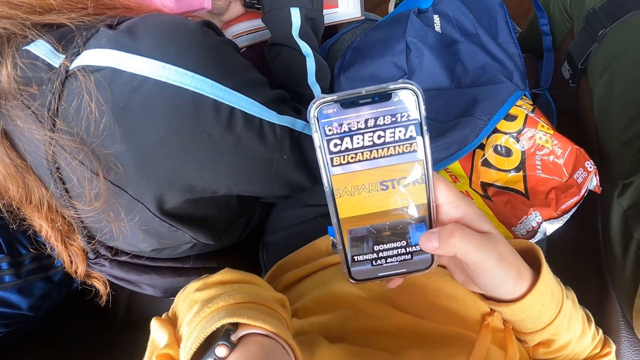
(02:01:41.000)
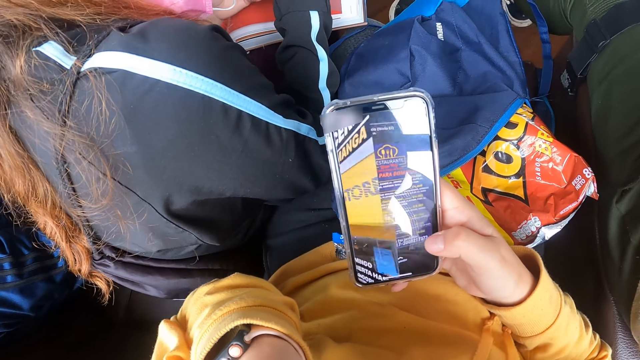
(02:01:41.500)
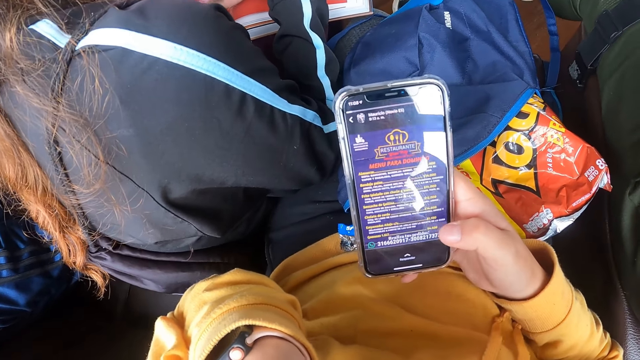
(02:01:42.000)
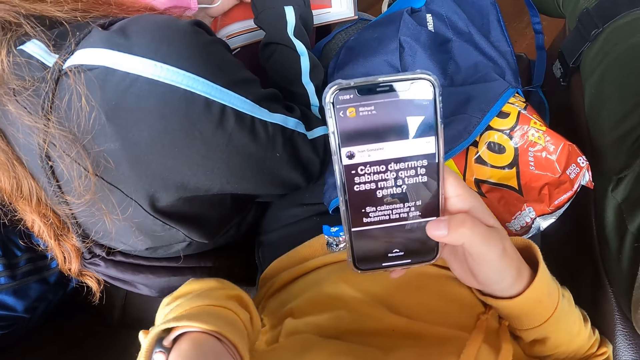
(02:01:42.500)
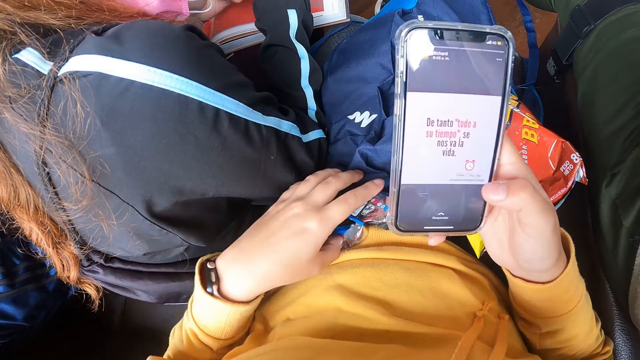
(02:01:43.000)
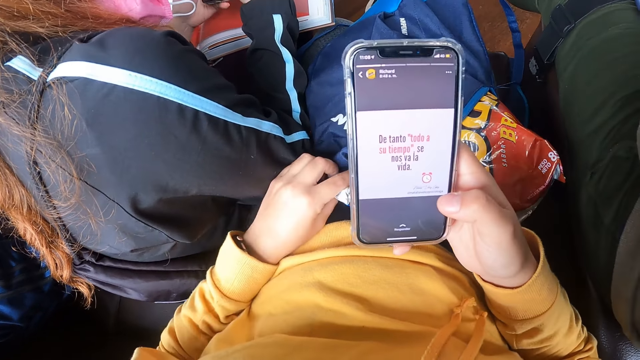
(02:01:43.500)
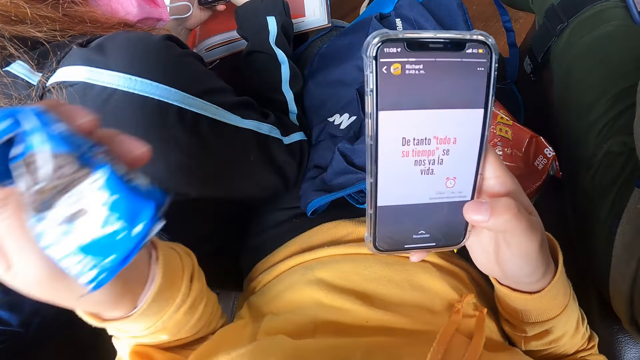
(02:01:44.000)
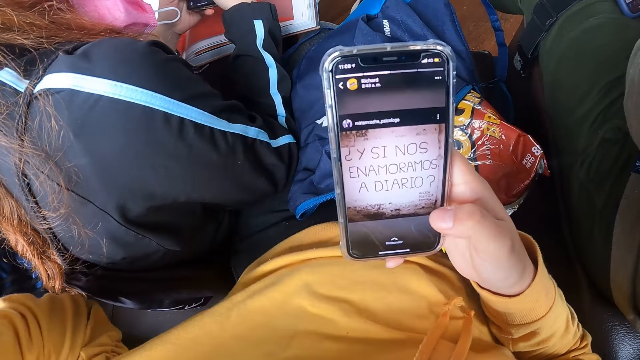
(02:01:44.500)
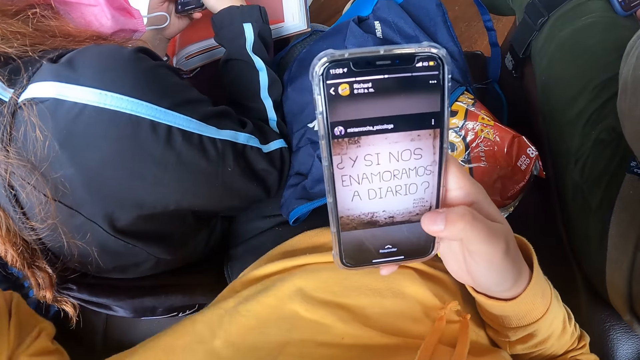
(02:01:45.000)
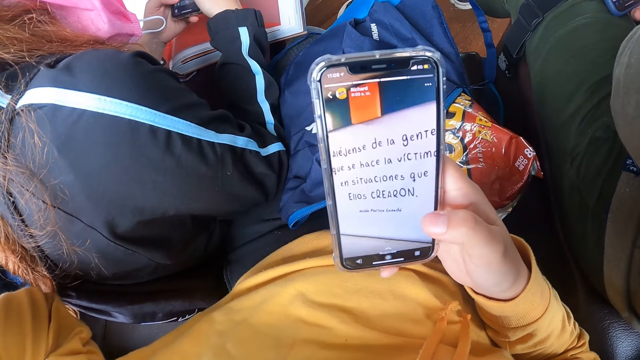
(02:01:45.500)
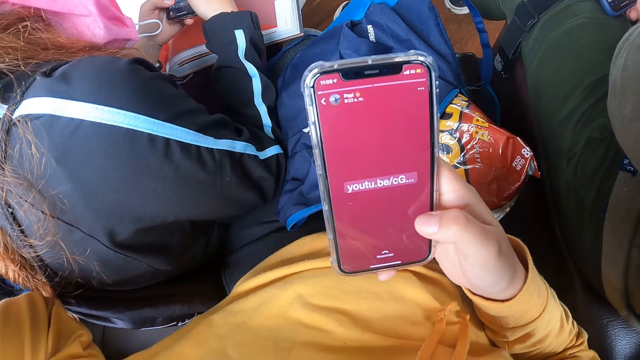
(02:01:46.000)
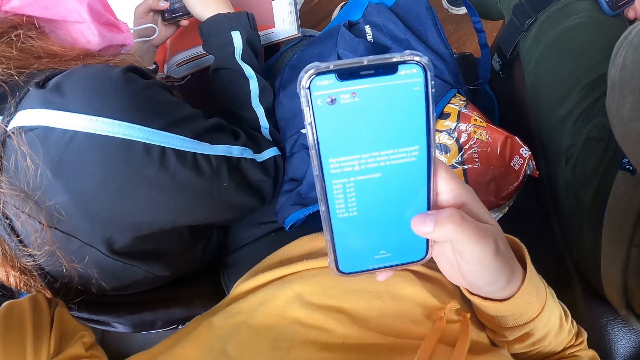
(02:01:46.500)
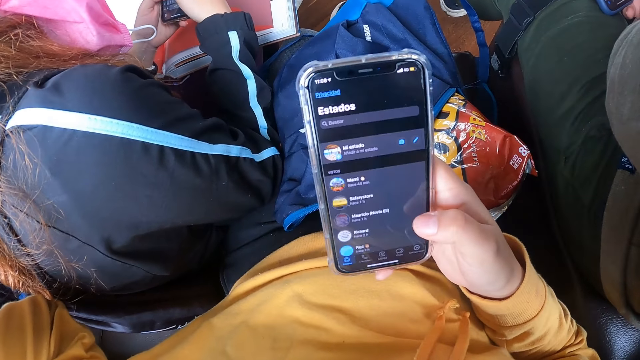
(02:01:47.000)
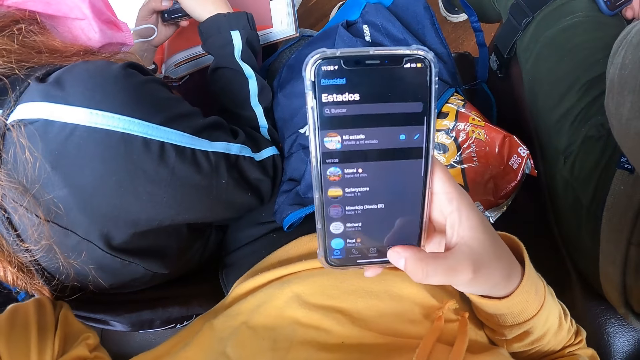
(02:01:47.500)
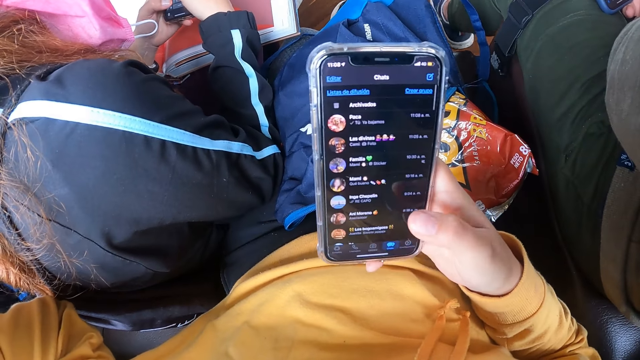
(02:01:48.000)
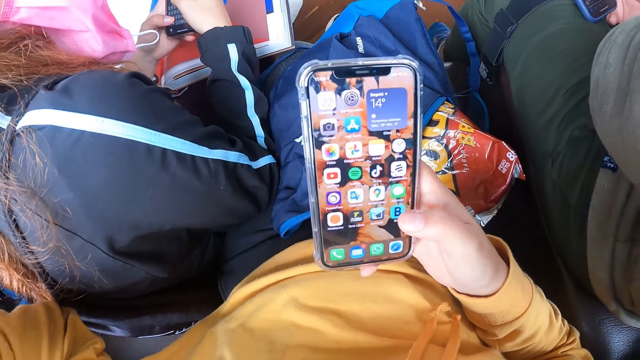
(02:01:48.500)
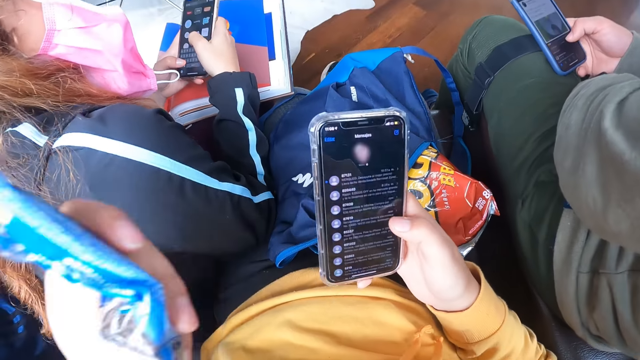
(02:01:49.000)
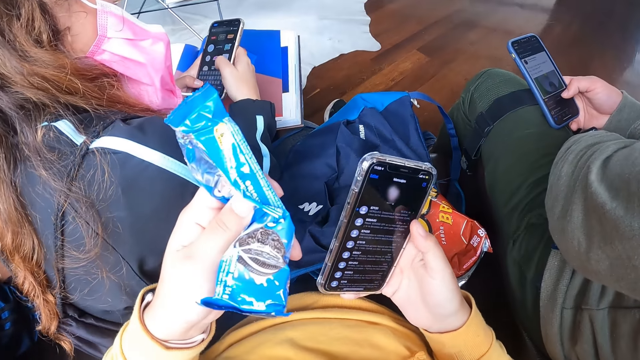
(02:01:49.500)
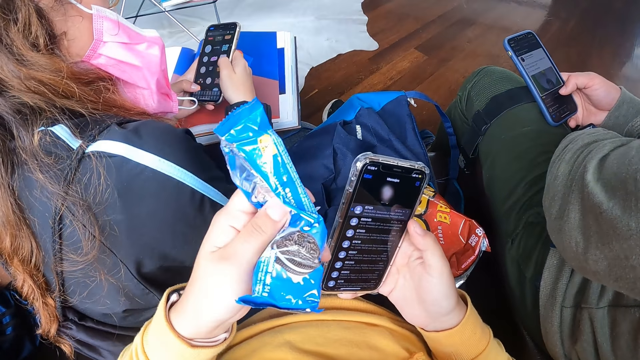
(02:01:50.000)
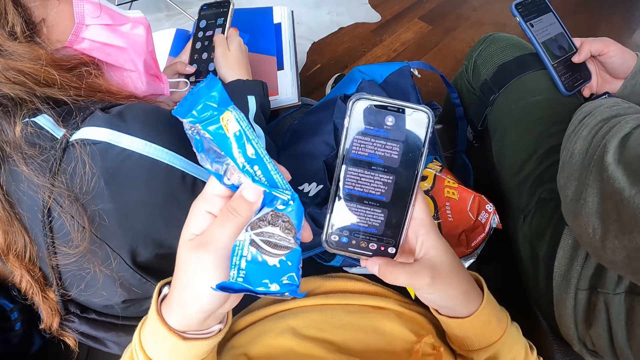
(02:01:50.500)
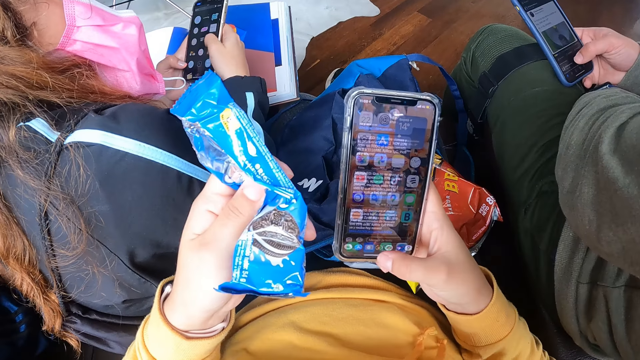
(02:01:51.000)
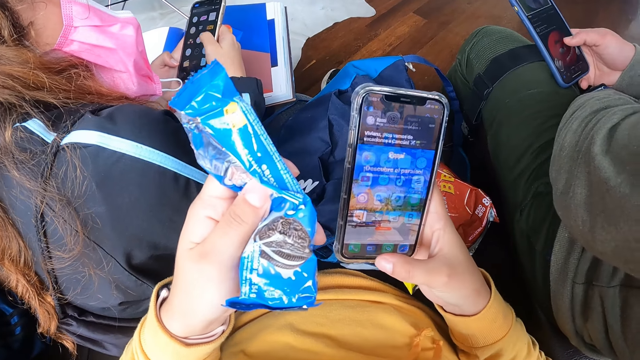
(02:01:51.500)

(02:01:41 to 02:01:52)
The camera wearer picks up the Oreo biscuit pack from the top of her bag with her left hand. She operates her phone.

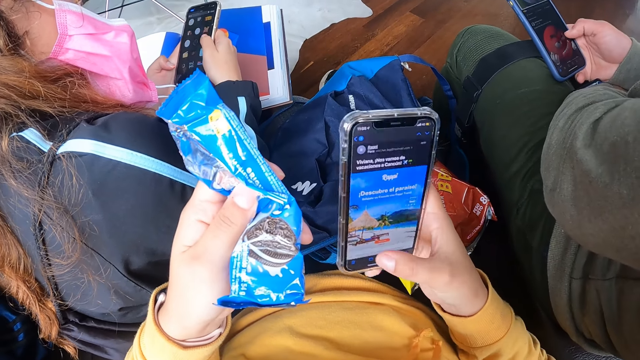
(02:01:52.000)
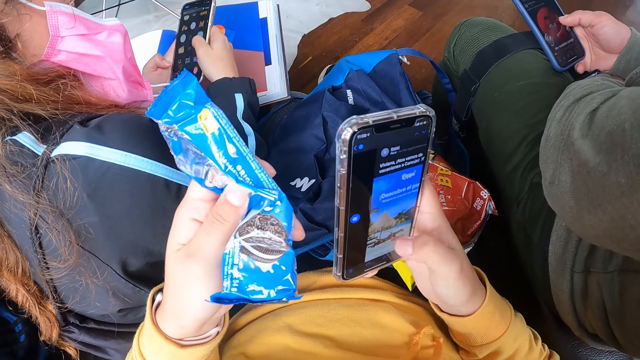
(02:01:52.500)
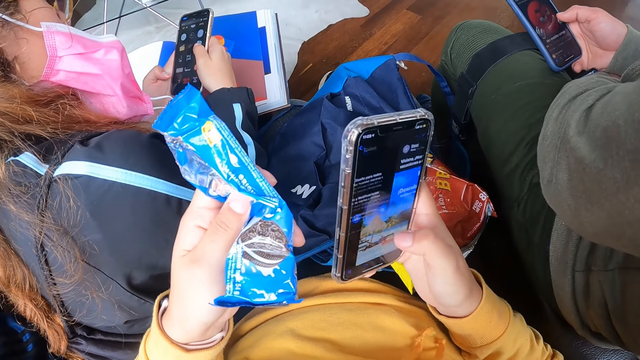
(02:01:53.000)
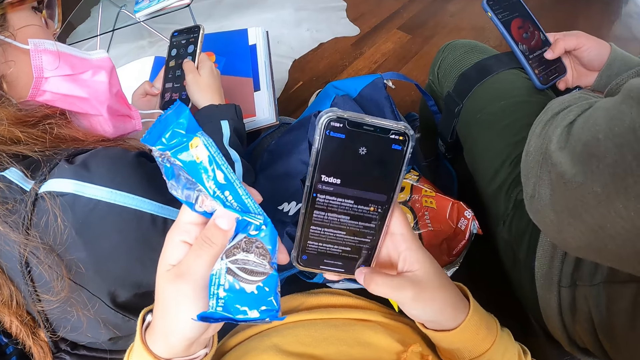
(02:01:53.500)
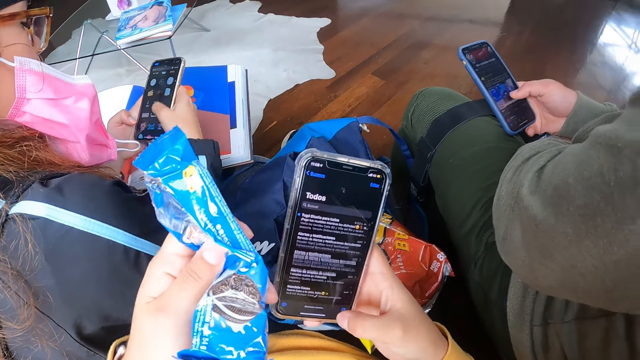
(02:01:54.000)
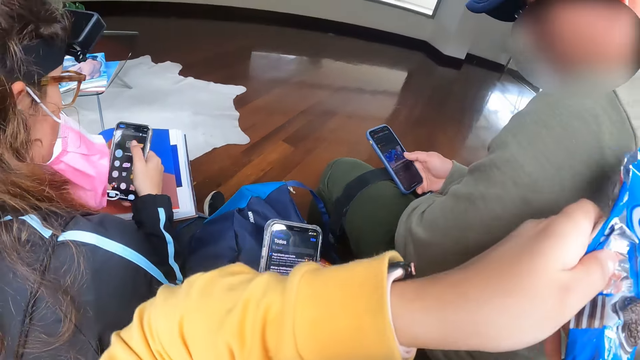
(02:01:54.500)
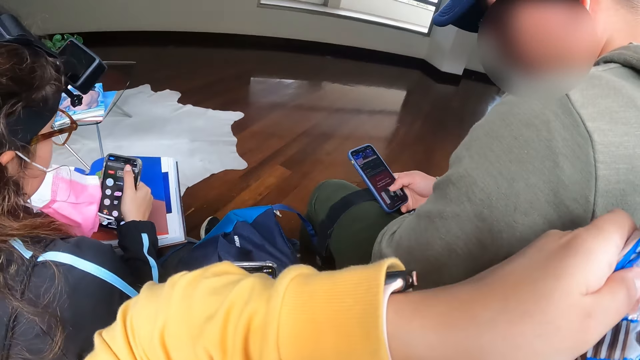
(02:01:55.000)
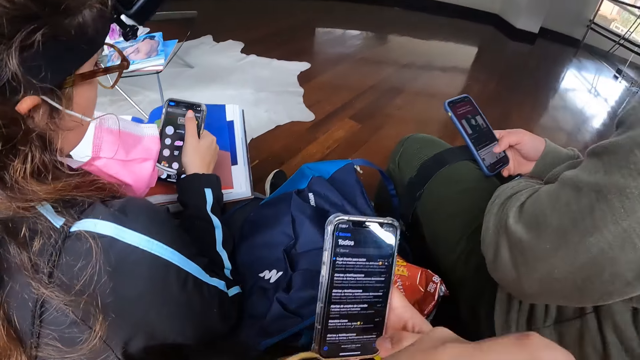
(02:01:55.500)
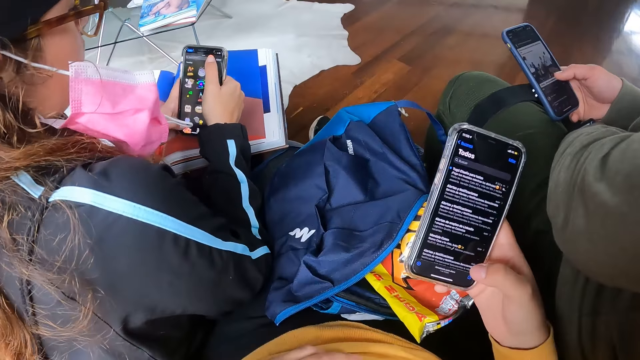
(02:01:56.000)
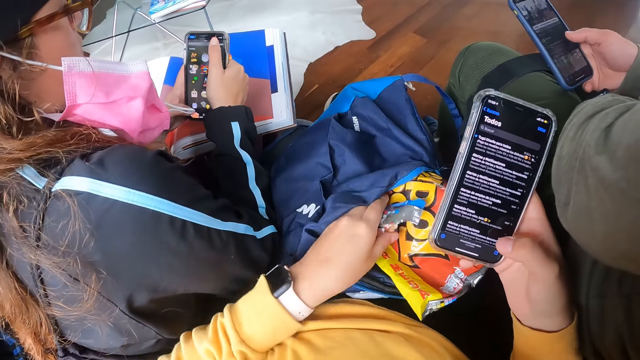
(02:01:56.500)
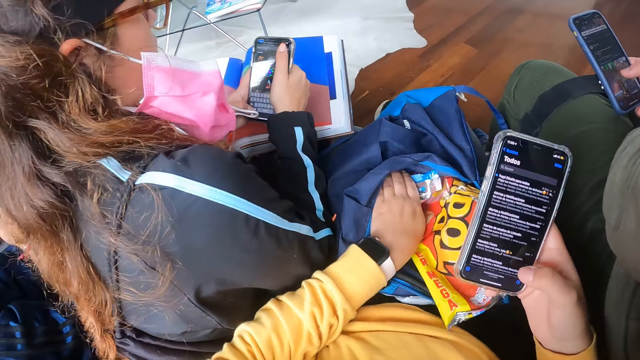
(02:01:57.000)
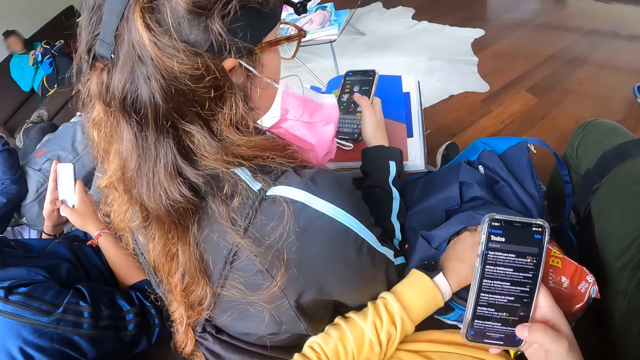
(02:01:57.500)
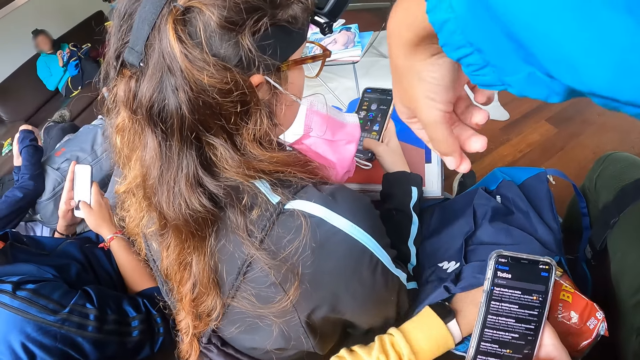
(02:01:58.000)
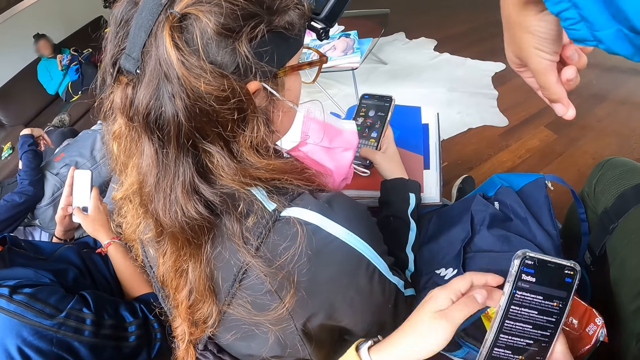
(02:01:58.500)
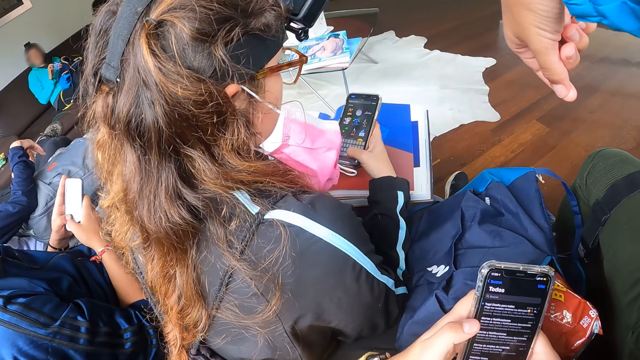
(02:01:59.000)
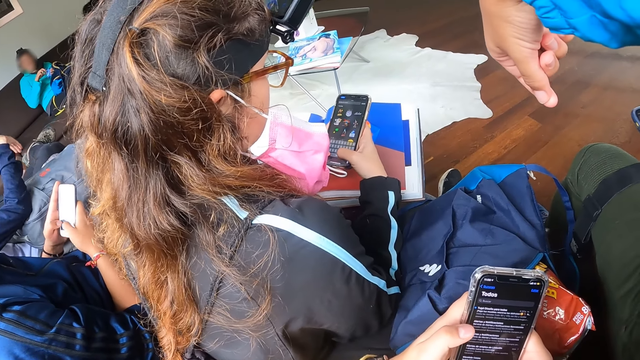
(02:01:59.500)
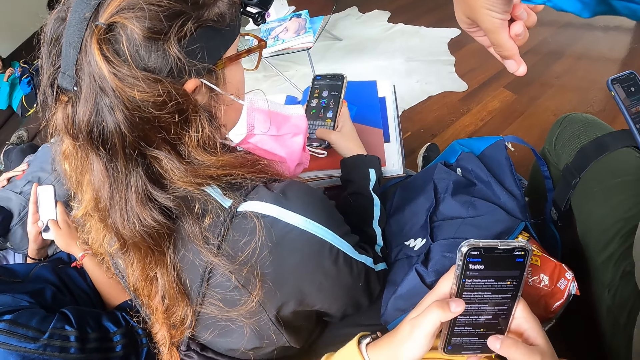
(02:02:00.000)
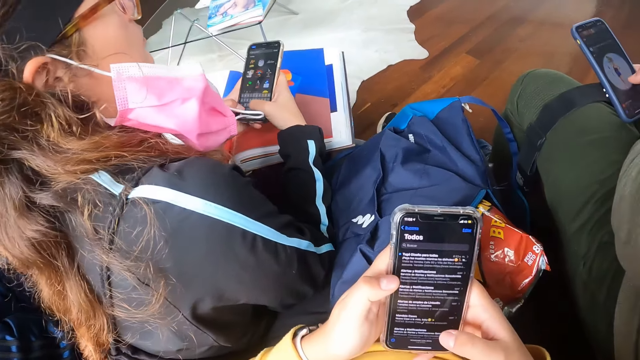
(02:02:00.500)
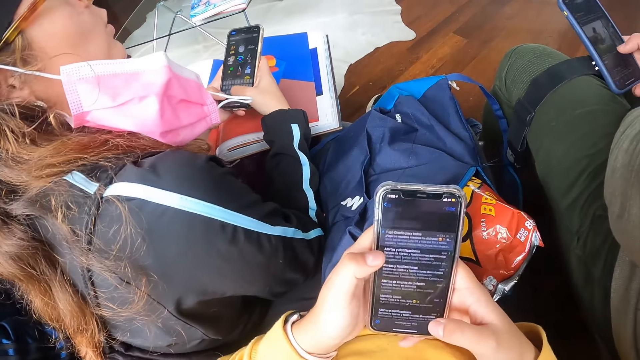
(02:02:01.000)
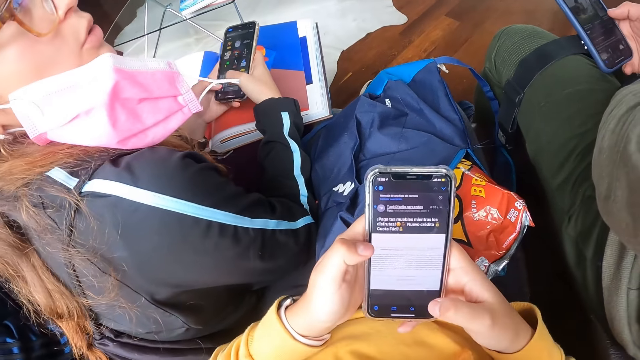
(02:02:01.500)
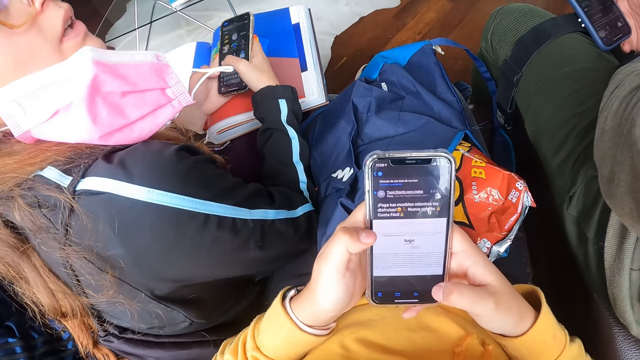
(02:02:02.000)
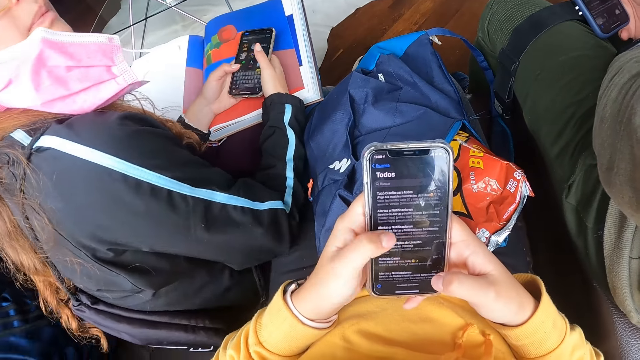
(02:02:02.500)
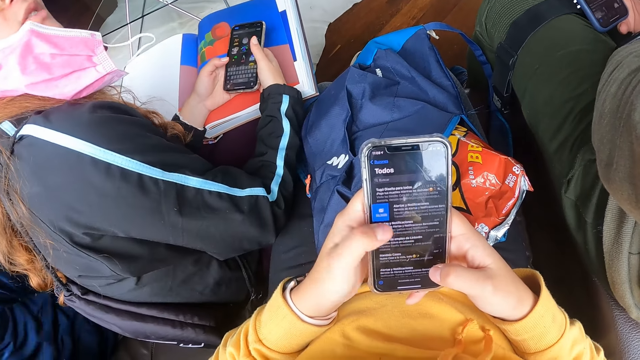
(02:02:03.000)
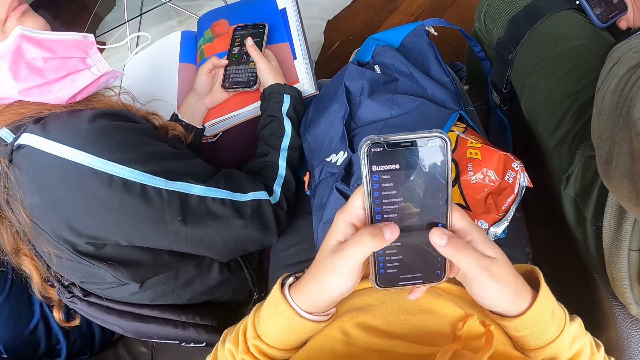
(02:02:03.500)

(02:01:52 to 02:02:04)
The camera wearer stretches her hand. She places the biscuit in the bag with her right hand. She holds the phone with both hands. She operates the phone with both hands.
